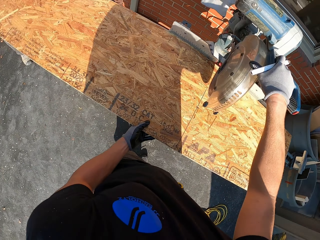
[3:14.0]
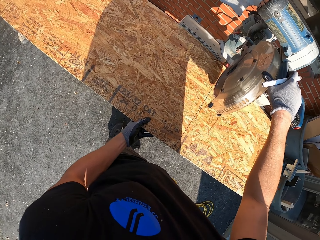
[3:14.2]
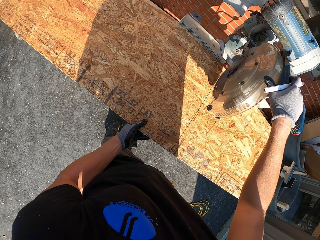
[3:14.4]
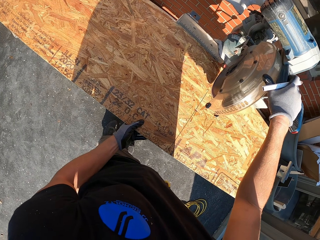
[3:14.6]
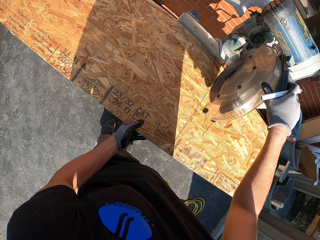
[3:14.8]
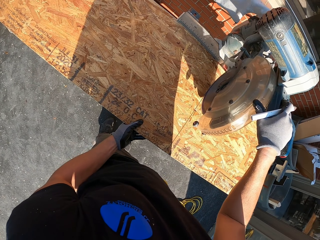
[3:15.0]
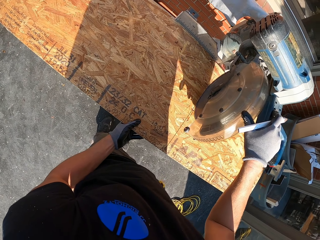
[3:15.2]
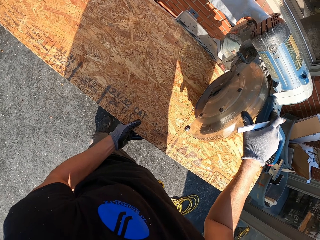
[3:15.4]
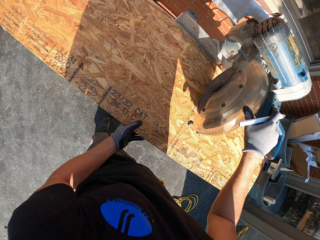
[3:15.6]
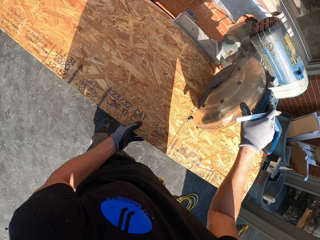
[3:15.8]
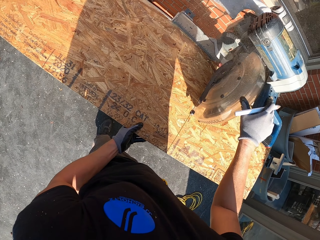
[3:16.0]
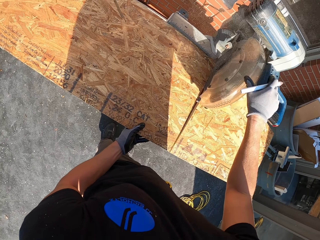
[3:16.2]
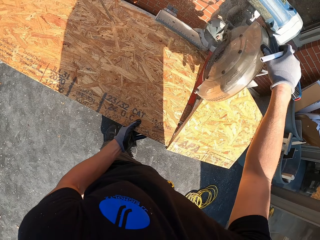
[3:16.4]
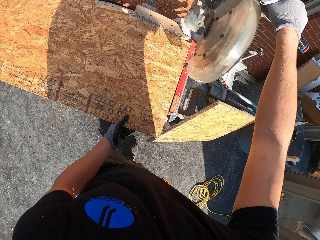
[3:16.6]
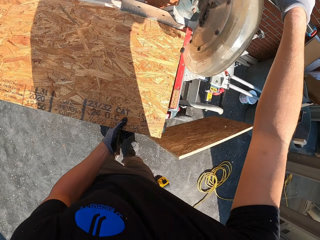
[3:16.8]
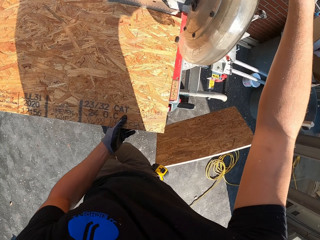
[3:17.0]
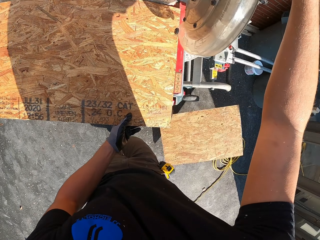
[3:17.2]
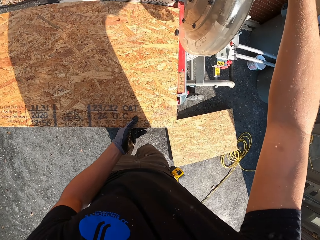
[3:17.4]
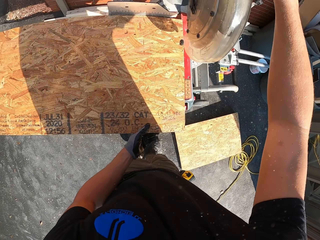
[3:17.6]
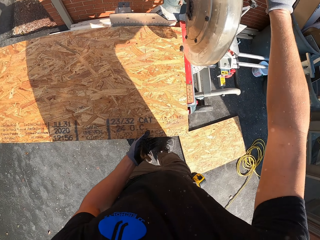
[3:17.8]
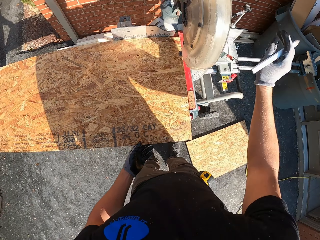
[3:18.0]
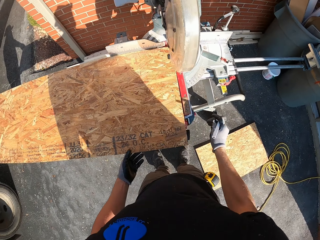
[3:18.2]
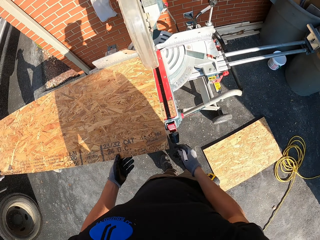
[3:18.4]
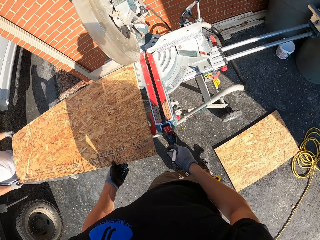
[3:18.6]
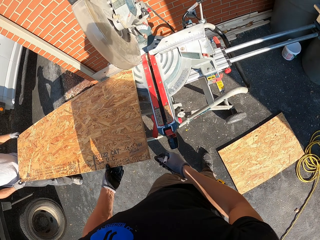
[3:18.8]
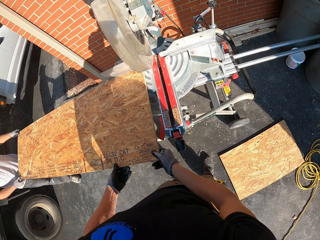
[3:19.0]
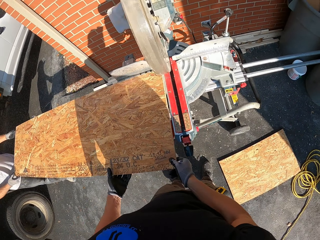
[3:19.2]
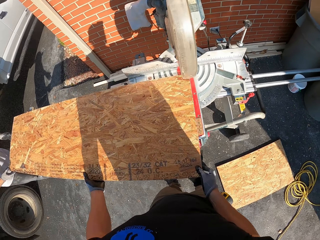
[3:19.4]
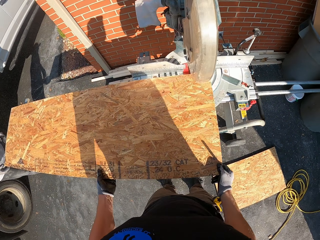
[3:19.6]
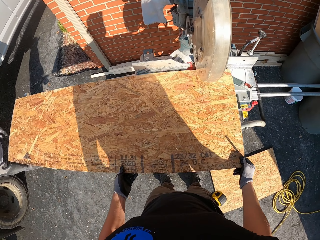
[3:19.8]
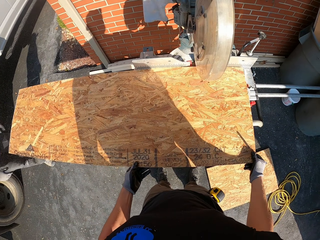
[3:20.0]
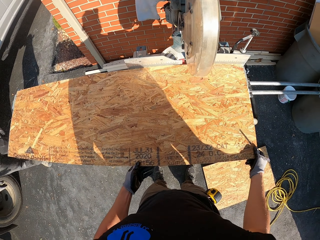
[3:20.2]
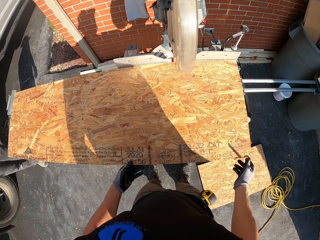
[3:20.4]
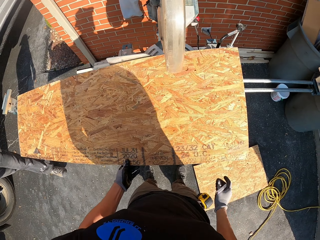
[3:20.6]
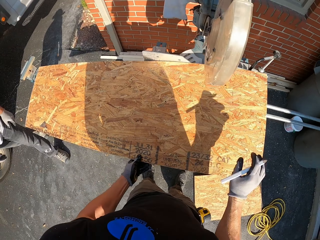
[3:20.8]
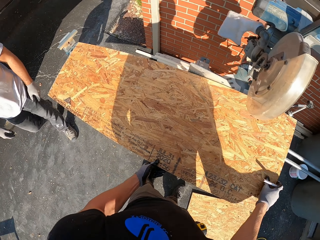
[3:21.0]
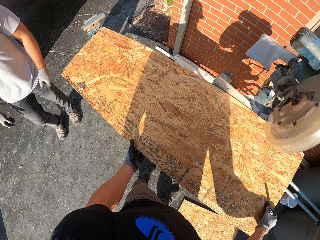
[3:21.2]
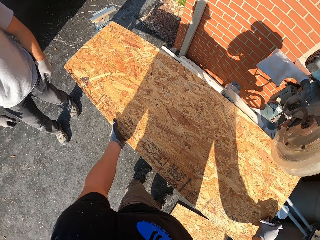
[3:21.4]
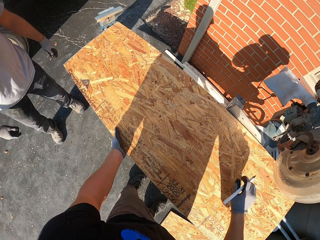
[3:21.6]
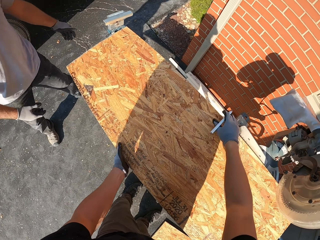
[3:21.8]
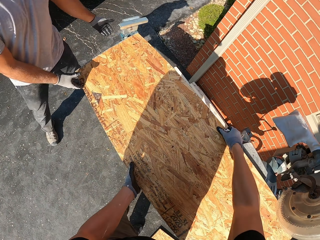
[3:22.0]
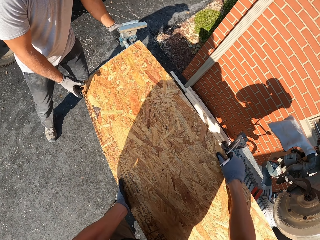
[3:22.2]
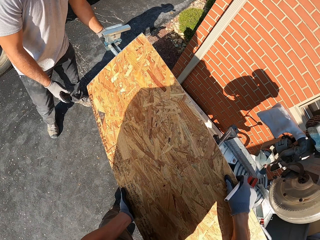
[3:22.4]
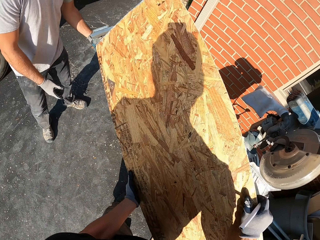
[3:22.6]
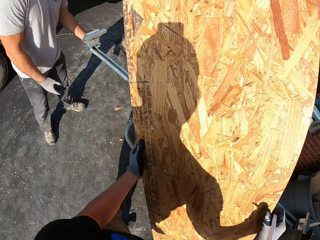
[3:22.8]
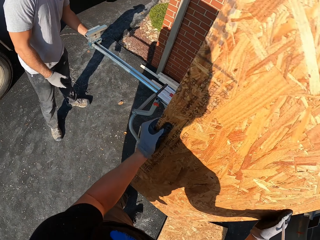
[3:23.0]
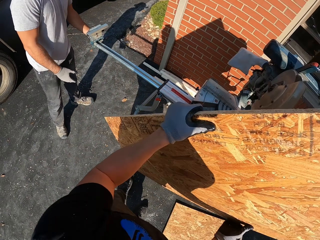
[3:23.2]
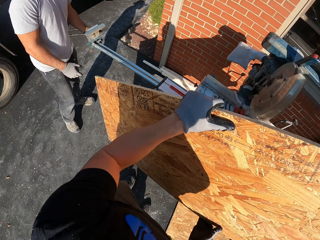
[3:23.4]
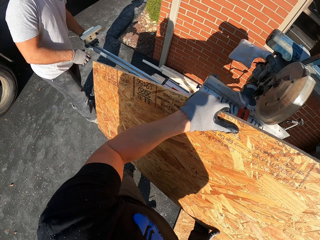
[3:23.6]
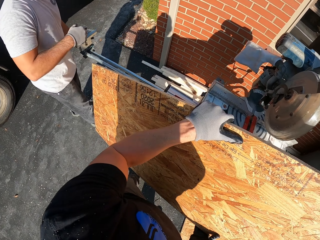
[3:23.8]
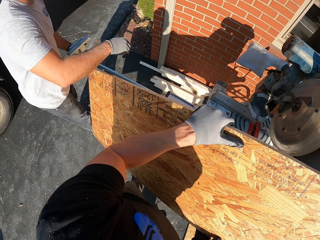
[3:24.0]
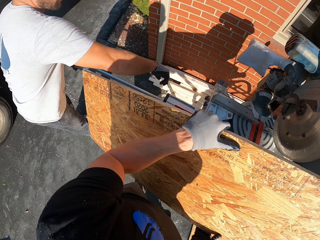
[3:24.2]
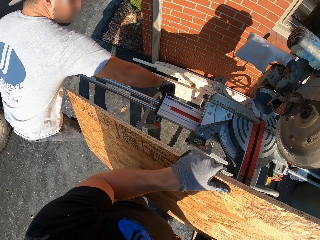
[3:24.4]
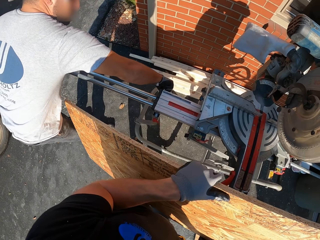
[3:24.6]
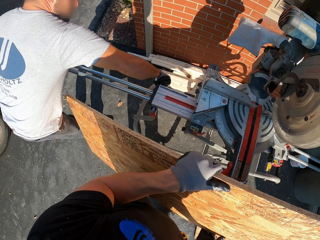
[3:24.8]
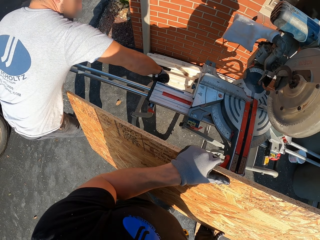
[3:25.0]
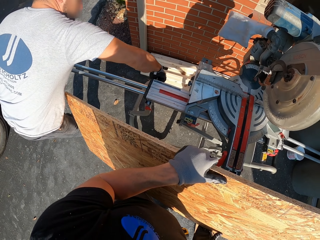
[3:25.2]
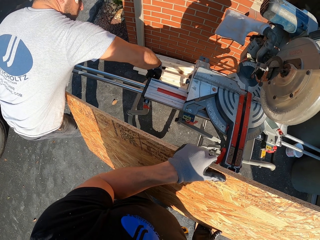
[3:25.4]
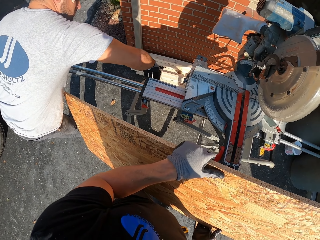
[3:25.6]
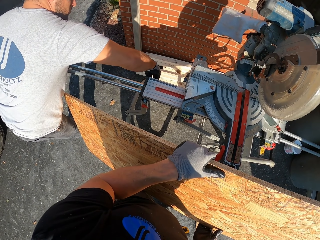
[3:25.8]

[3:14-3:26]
The camera wearer turns to the side. They look at the board and cut the board. They hold a marker. They hold the board with both hands. A man holds wood. The man walks around. The camera wearer places the board on the bench. They hold wood. The man holds a wood cutter machine. The camera wearer flips the board.

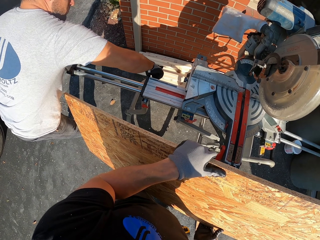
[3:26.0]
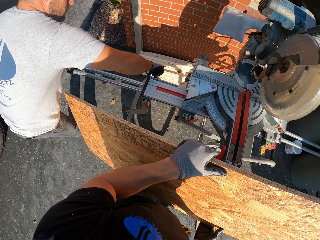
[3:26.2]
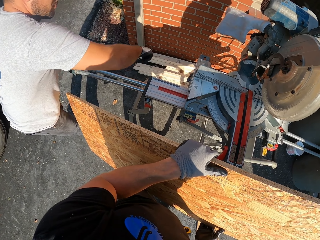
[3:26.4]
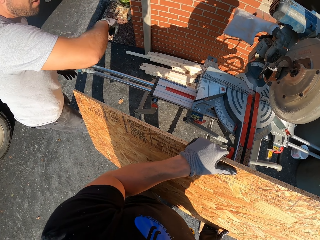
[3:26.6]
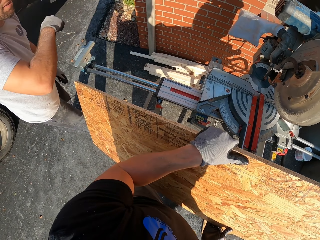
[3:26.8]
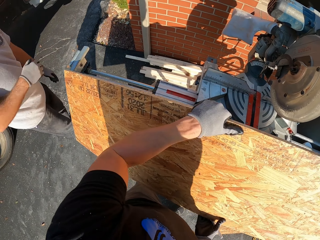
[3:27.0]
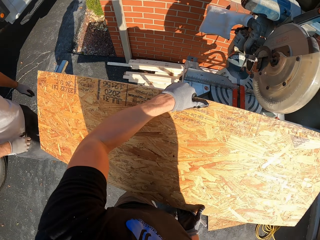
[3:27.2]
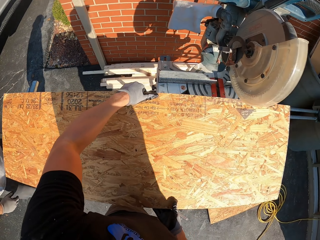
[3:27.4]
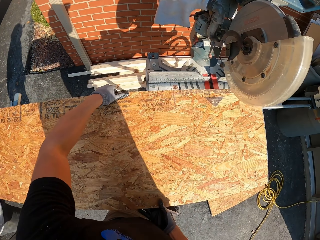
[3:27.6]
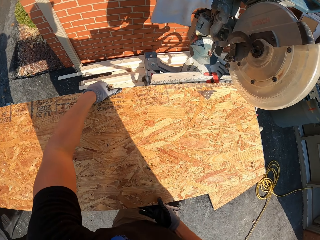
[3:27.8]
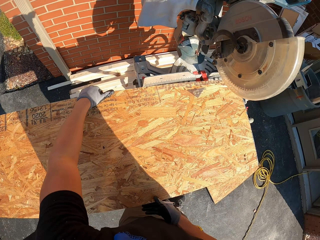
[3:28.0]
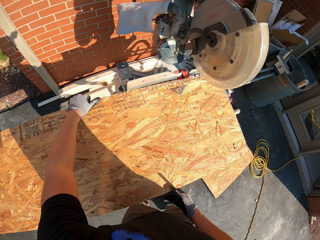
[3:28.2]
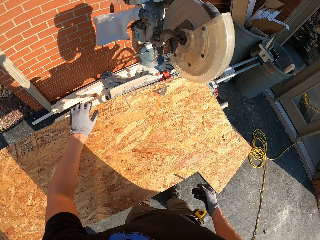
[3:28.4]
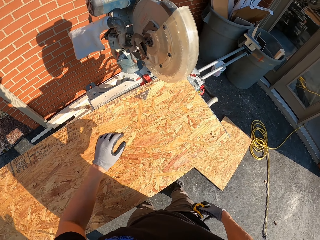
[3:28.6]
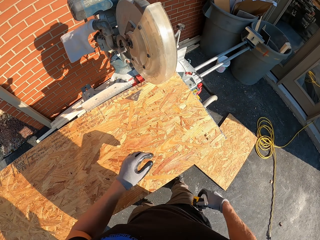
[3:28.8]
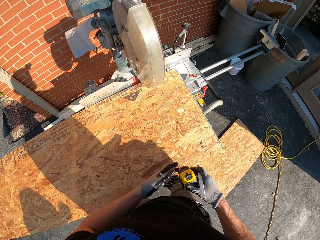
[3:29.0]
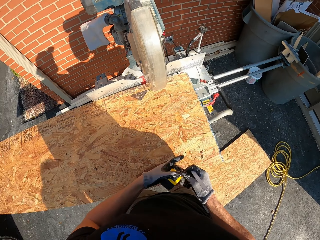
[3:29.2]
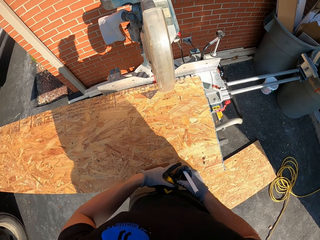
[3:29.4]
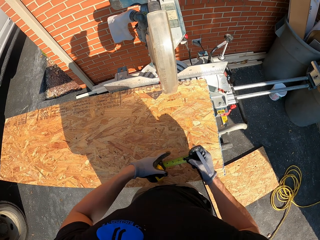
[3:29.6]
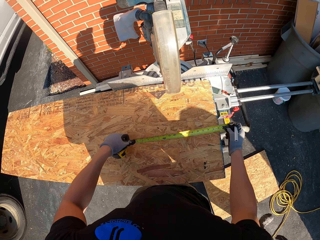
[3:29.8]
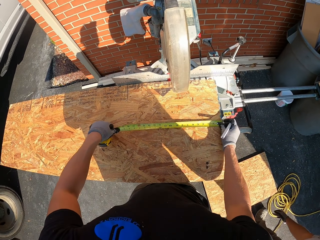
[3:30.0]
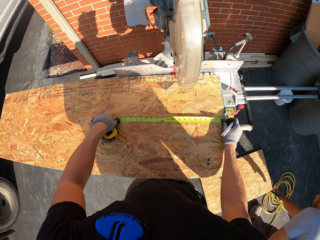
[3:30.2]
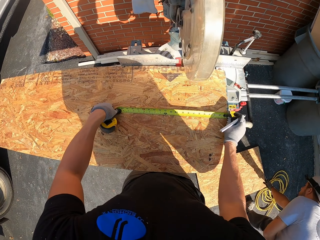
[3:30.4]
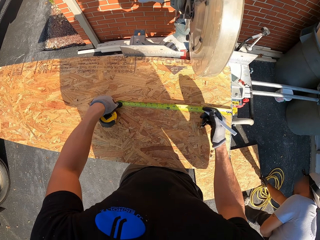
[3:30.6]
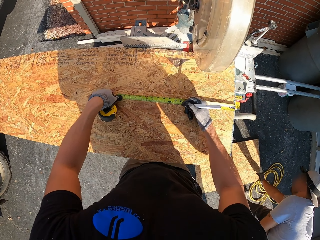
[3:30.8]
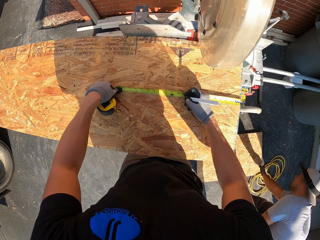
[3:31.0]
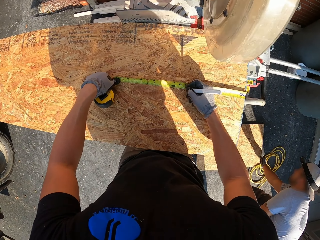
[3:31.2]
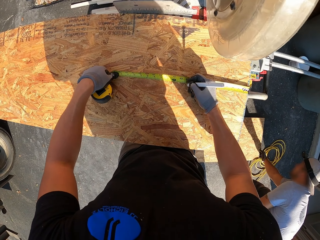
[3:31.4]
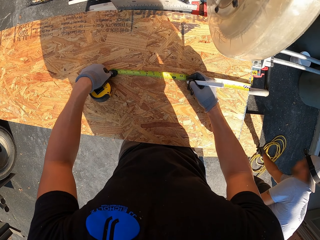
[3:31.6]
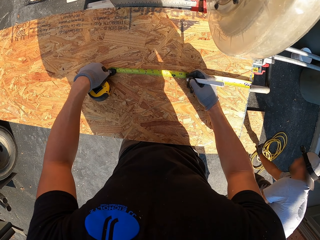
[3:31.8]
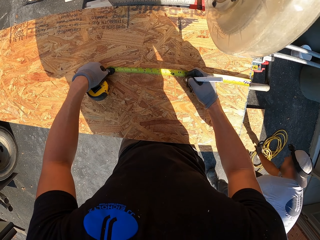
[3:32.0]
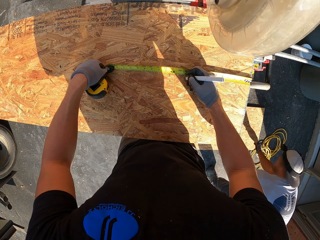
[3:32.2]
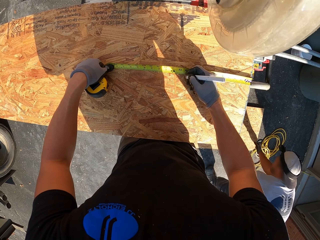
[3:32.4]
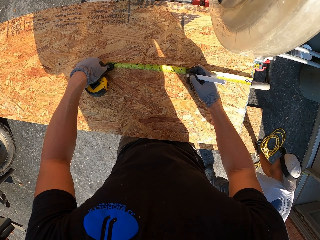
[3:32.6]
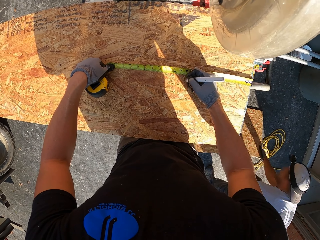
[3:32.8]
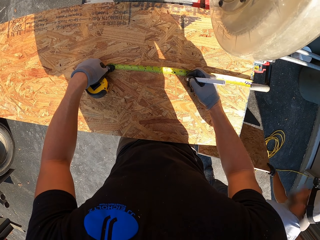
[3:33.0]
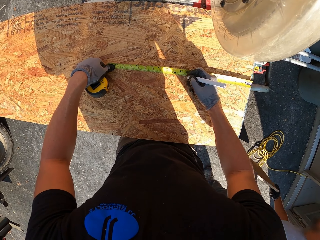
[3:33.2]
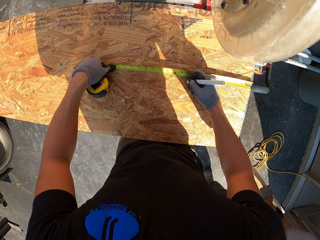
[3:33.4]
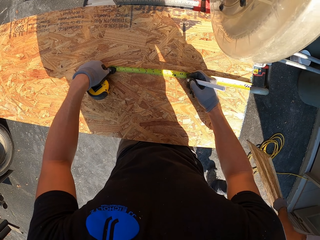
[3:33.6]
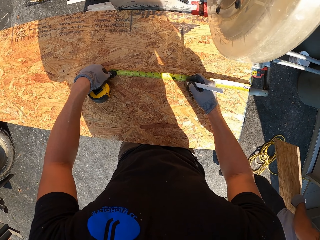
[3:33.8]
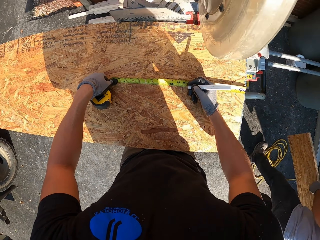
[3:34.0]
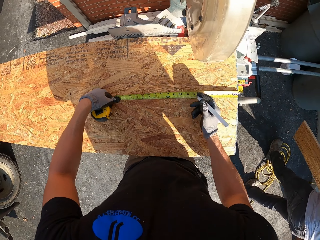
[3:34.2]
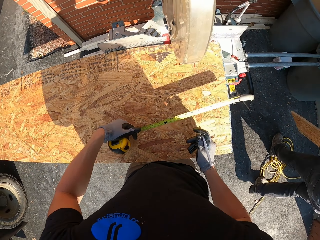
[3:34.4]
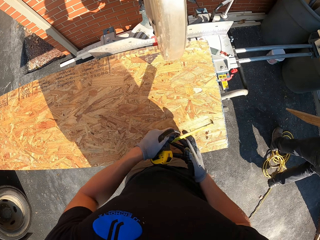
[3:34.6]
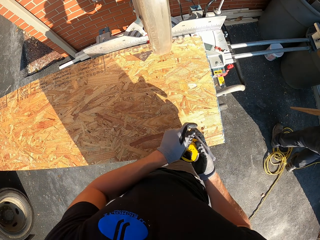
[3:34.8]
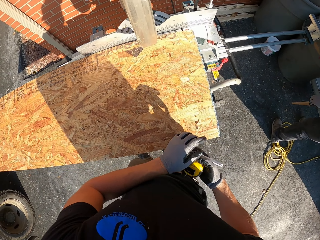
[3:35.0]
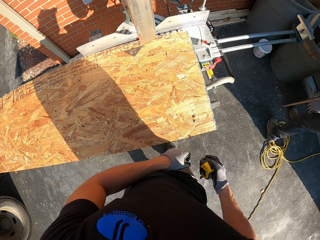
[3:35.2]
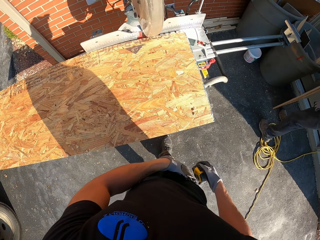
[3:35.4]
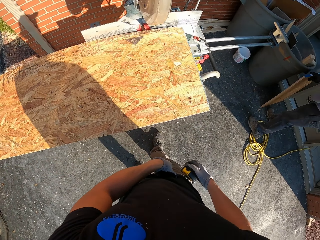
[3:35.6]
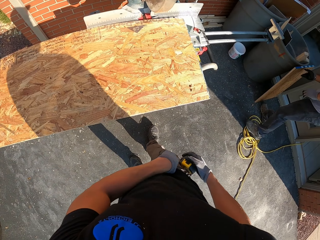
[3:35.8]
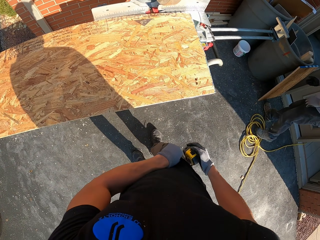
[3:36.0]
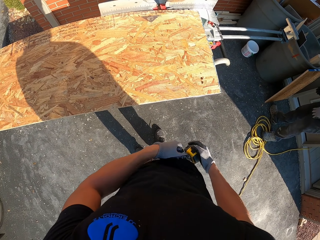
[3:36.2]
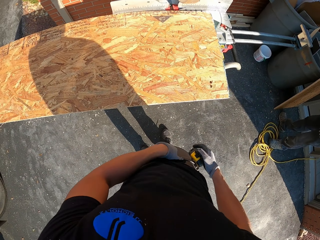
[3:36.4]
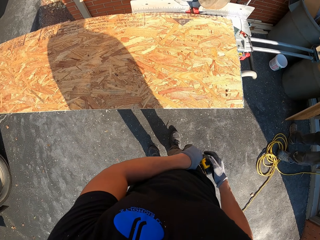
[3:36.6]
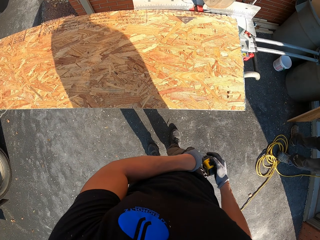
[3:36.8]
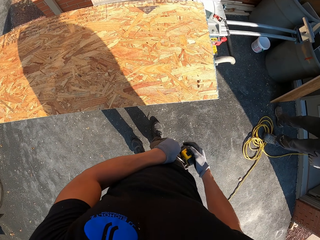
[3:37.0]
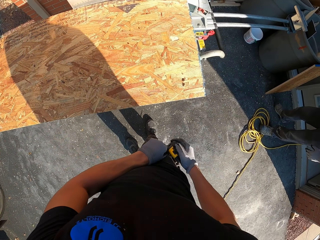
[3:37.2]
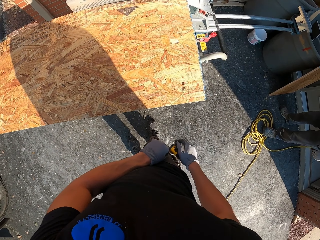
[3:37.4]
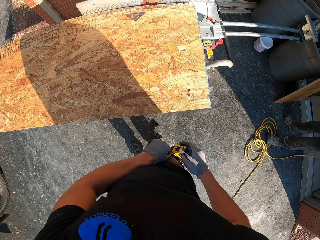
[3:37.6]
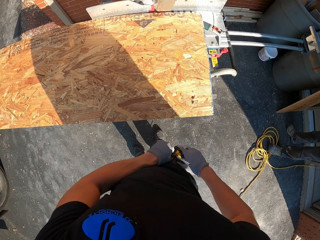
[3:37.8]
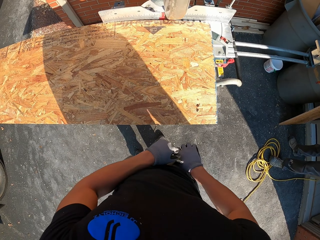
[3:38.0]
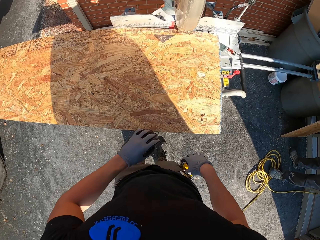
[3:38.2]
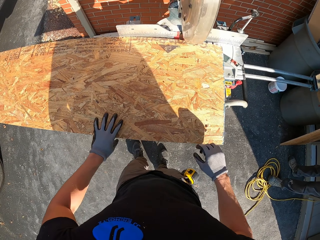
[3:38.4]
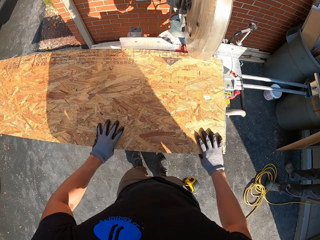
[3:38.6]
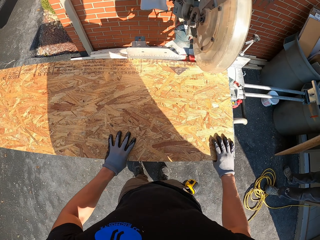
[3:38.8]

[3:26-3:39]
A man adjusts the knob on the saw. The camera wearer places the board or wood on the bench. They remove the steel tape or tape measure inside the pocket. They put the tape measure on the wood. They mark the wood with a marker. They measure the board. The man bends down and picks up wood. The camera wearer makes a mark on the board with a pen. They hold the tape measure. They put the steel tape on the trouser. They put the marker in the pocket.
